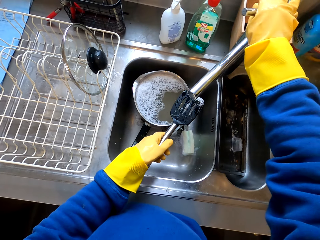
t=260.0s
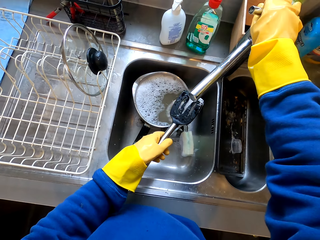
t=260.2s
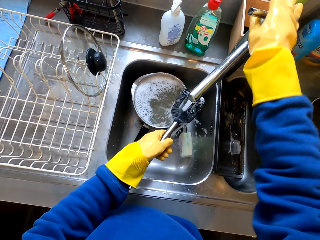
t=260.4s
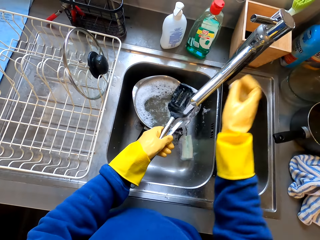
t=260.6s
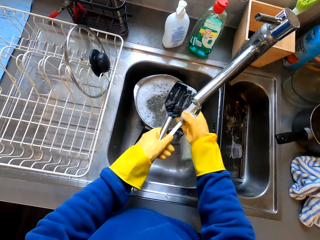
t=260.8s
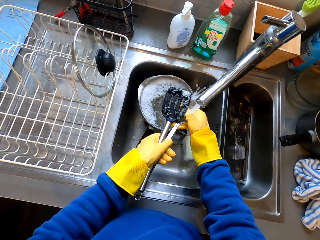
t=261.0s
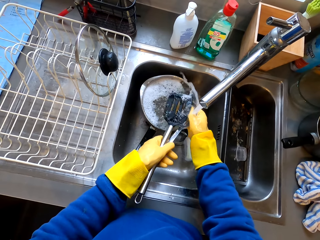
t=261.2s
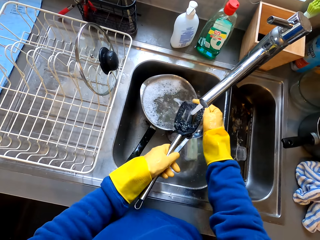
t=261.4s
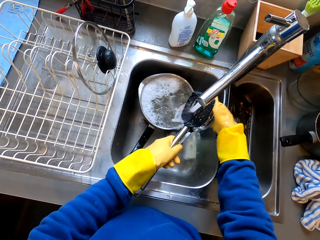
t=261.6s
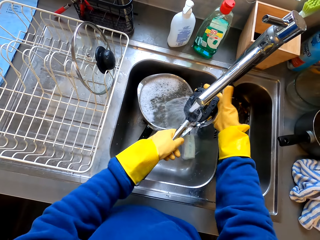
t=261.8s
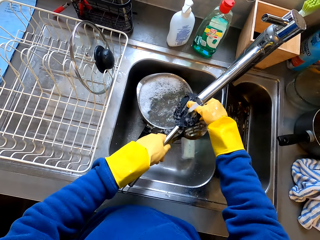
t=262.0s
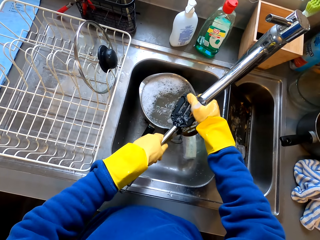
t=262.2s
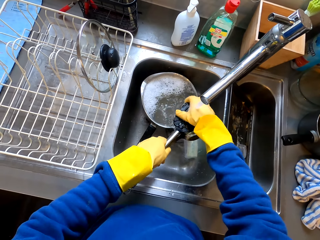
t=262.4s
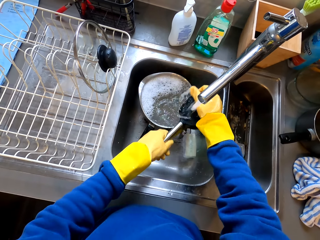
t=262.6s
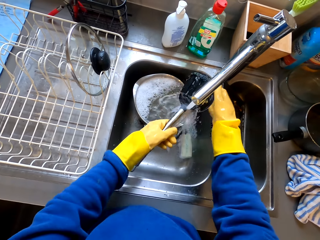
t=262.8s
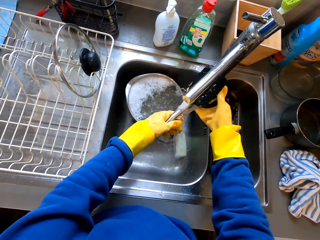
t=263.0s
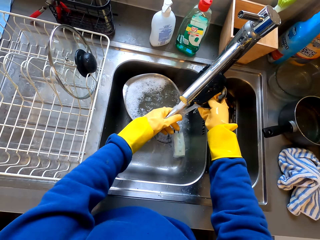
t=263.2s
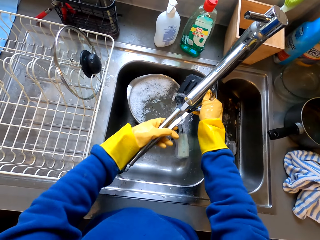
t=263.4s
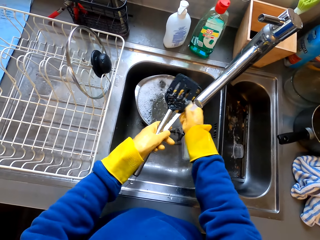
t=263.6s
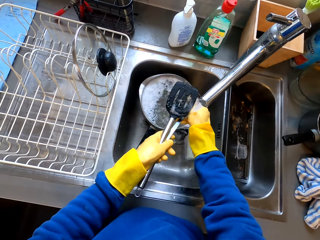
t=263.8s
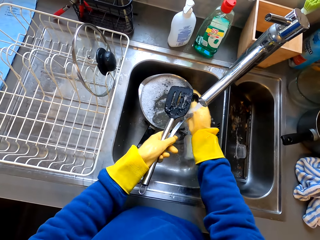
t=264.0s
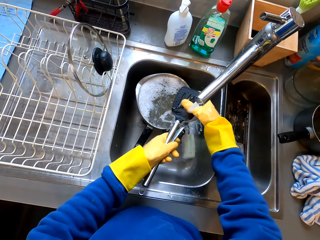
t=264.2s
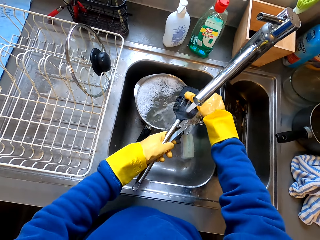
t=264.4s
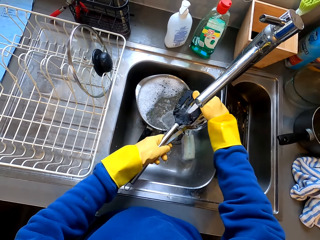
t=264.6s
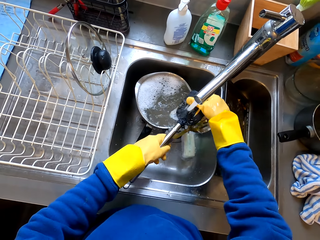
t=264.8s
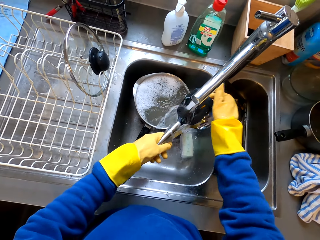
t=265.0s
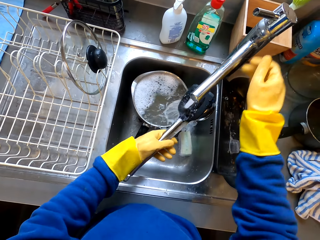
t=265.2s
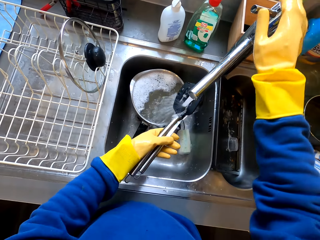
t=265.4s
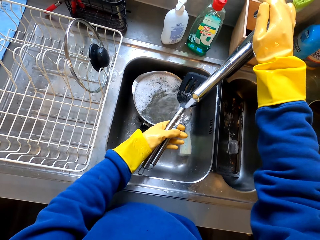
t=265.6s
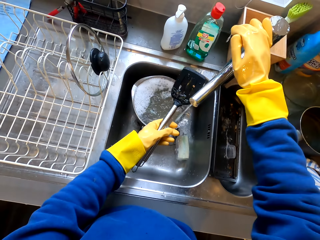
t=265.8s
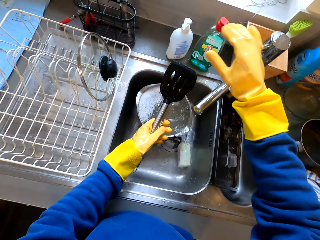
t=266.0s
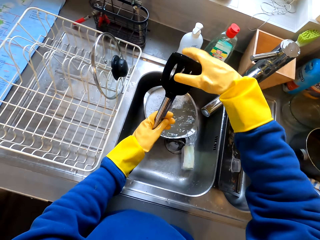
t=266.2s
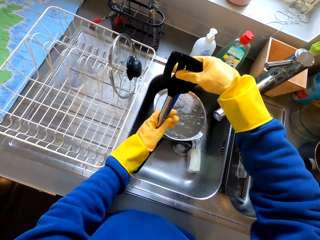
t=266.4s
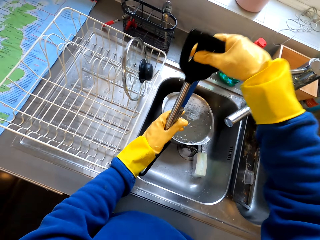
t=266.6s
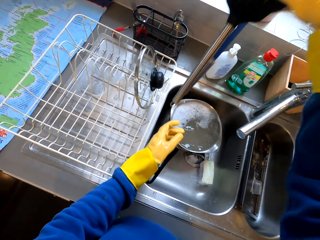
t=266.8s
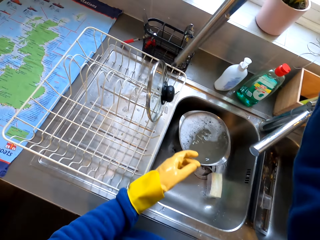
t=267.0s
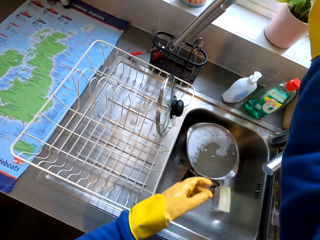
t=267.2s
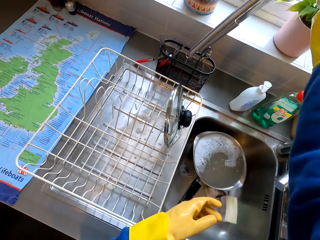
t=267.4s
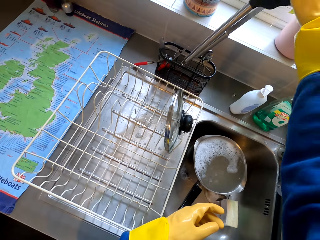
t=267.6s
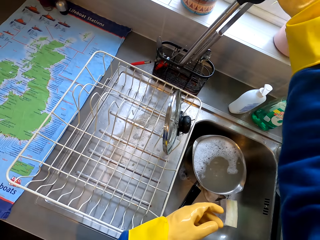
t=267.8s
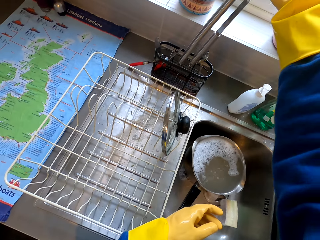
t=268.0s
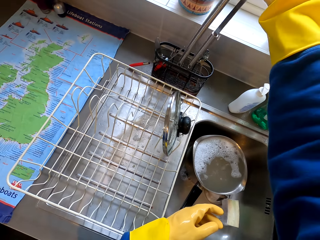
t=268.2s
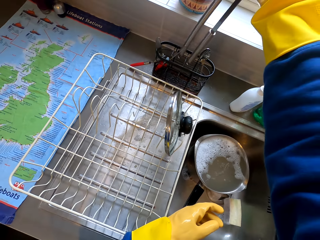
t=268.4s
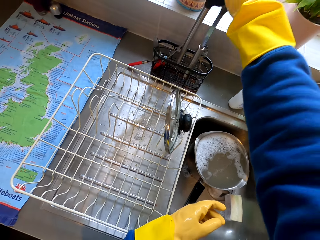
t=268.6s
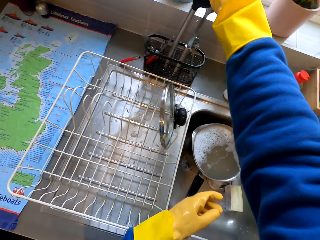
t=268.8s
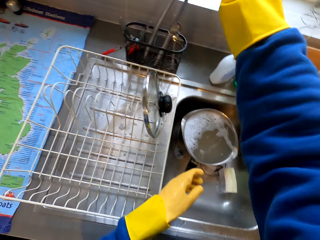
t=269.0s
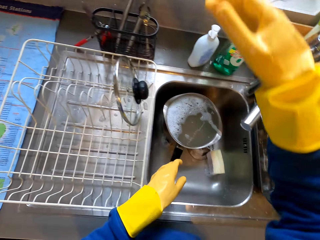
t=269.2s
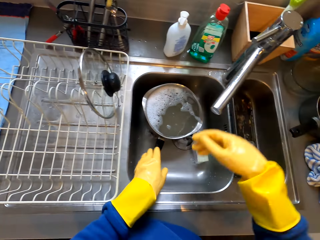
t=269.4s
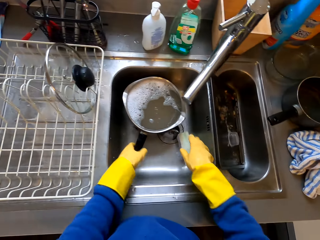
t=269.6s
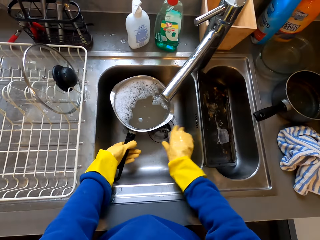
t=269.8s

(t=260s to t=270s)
The camera wearer holds the tap with the right hand. They open the sink tap. They clean the serving spoons inside the sink. They hold a spoon with both hands. They hold the tap with the right hand. They close the sink tap. They put the serving spoons in the dish rack.

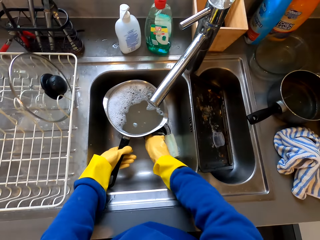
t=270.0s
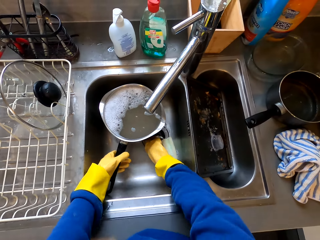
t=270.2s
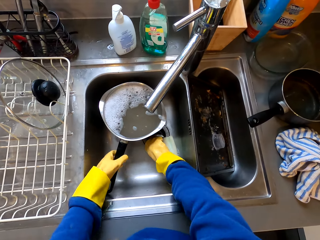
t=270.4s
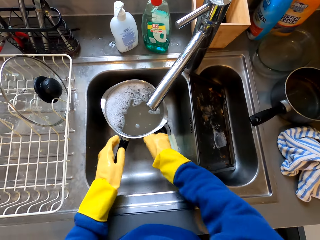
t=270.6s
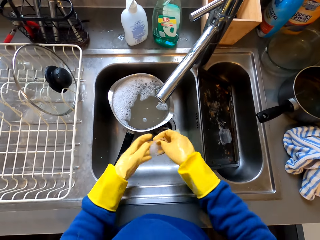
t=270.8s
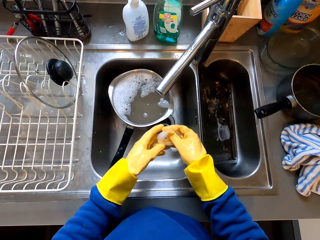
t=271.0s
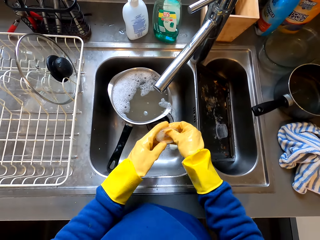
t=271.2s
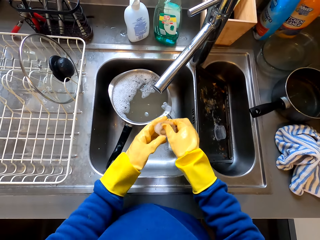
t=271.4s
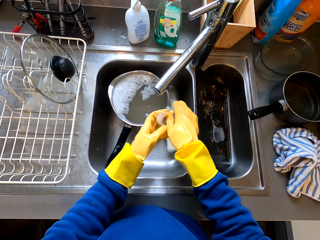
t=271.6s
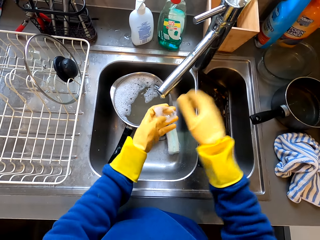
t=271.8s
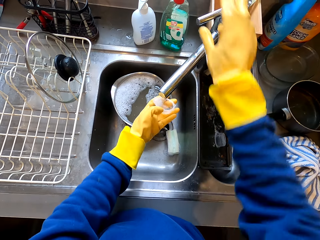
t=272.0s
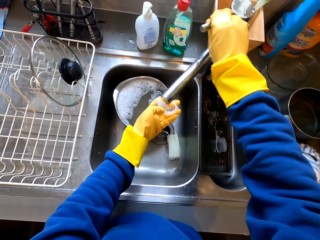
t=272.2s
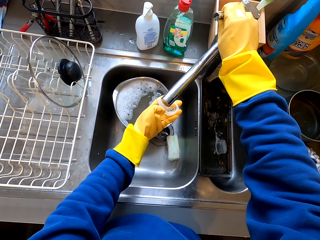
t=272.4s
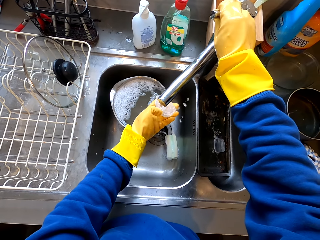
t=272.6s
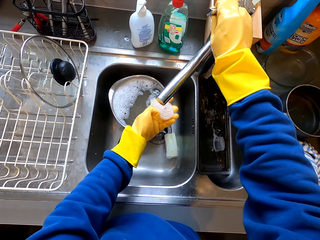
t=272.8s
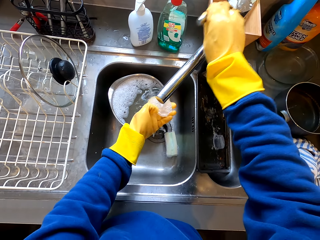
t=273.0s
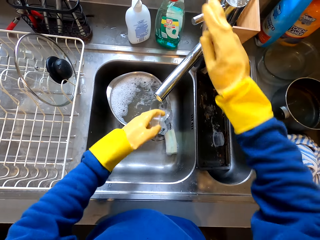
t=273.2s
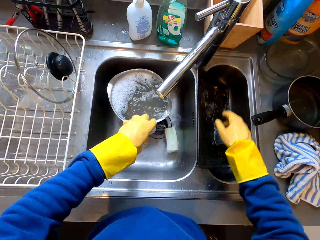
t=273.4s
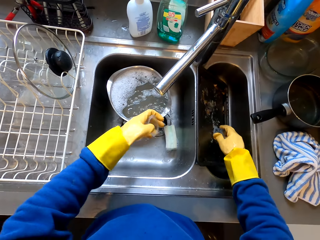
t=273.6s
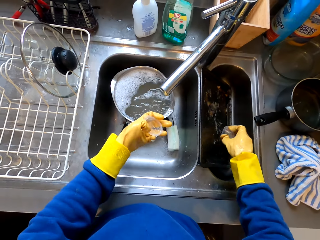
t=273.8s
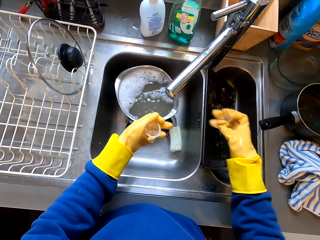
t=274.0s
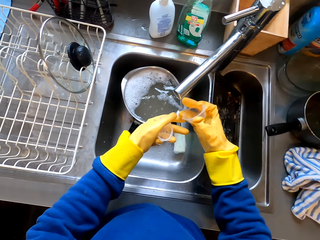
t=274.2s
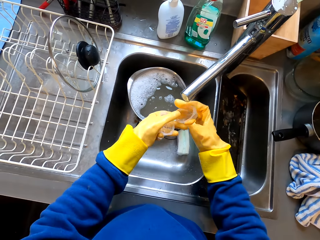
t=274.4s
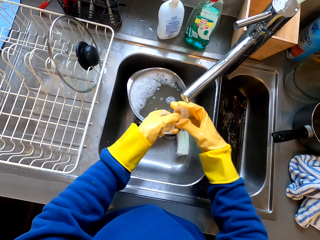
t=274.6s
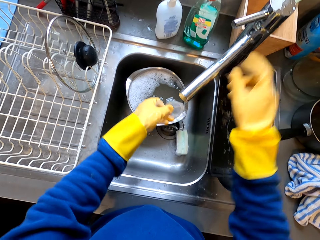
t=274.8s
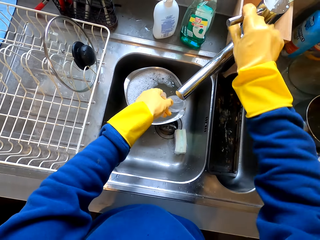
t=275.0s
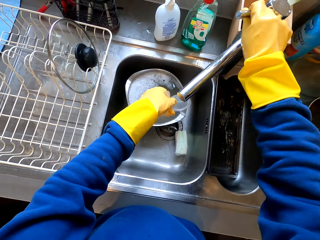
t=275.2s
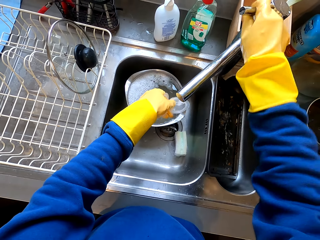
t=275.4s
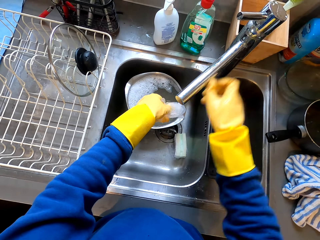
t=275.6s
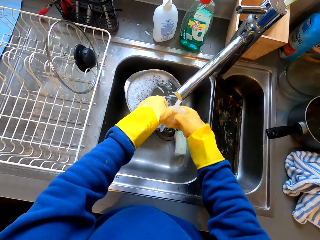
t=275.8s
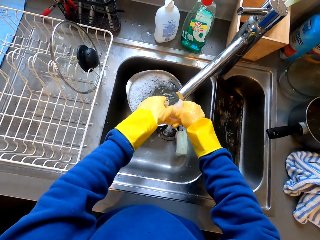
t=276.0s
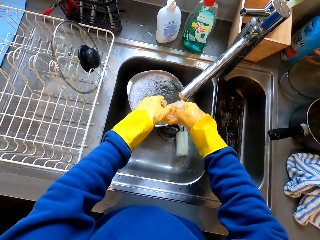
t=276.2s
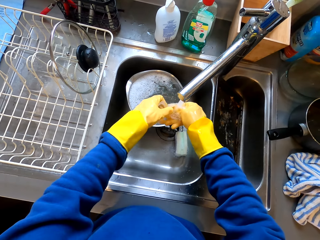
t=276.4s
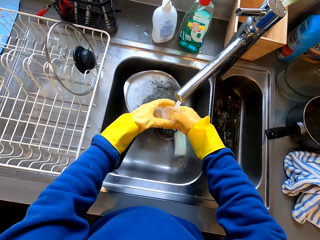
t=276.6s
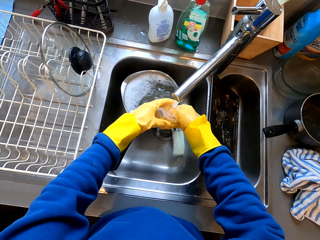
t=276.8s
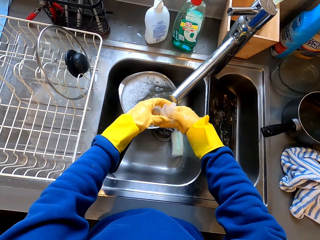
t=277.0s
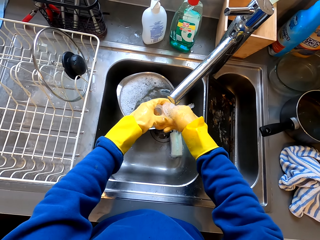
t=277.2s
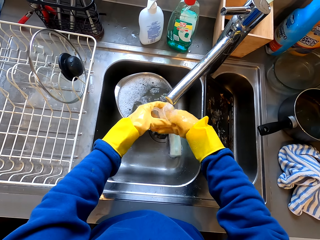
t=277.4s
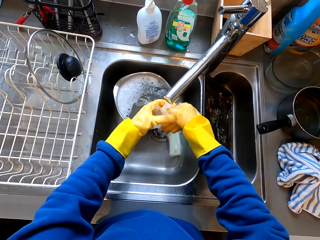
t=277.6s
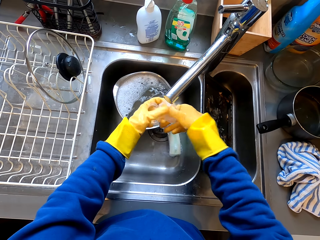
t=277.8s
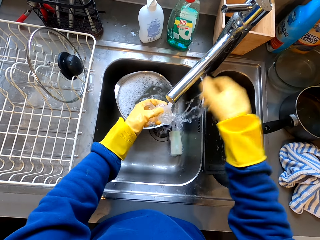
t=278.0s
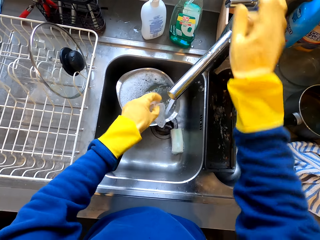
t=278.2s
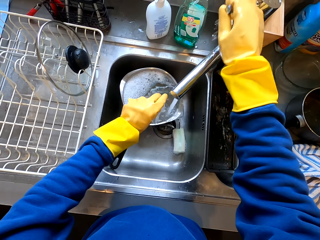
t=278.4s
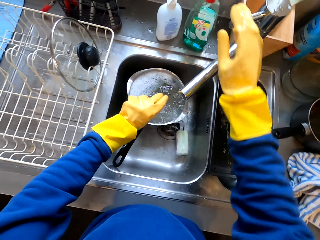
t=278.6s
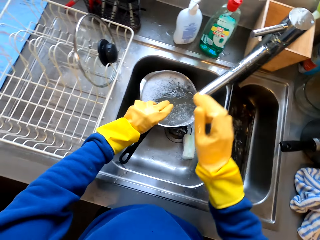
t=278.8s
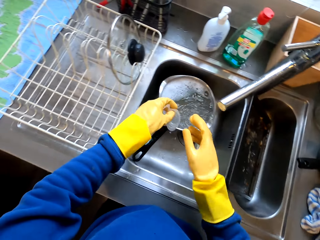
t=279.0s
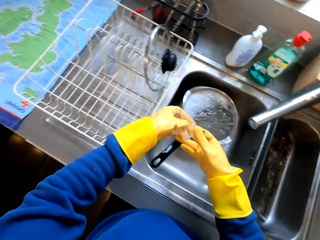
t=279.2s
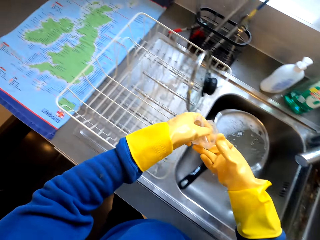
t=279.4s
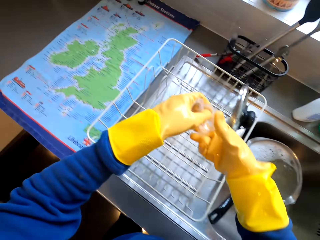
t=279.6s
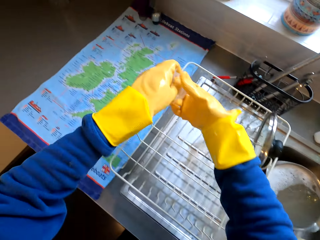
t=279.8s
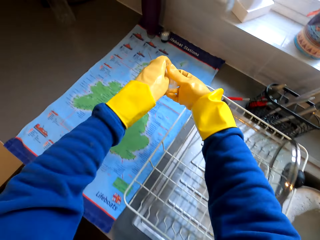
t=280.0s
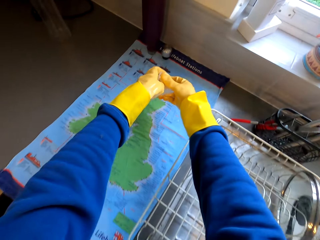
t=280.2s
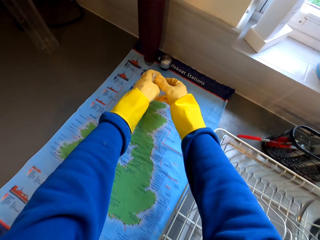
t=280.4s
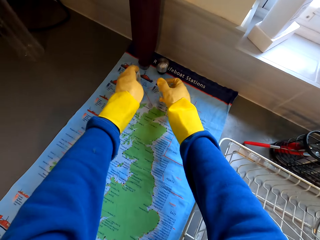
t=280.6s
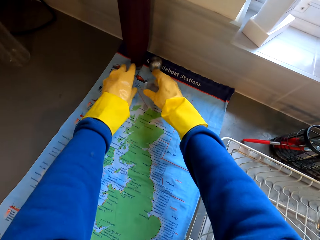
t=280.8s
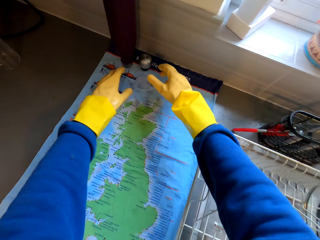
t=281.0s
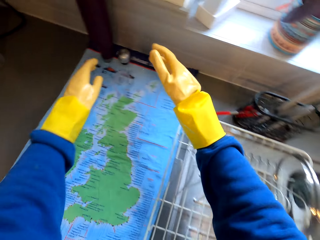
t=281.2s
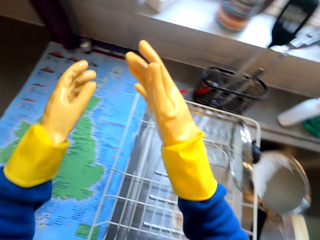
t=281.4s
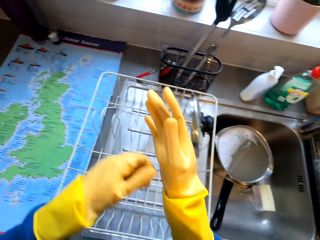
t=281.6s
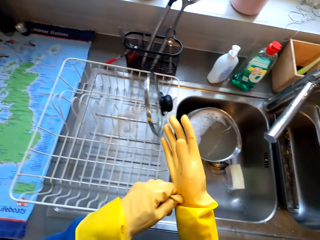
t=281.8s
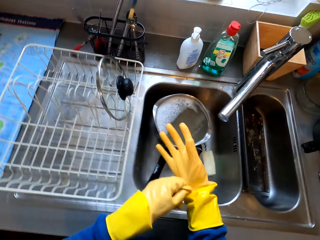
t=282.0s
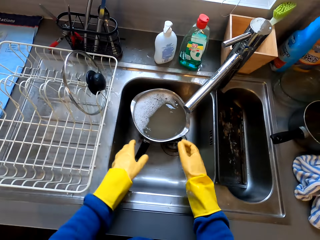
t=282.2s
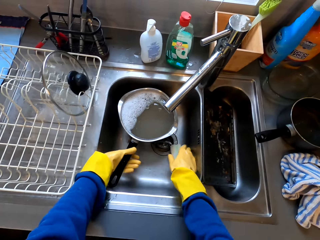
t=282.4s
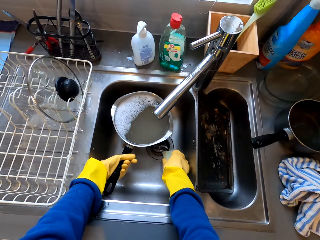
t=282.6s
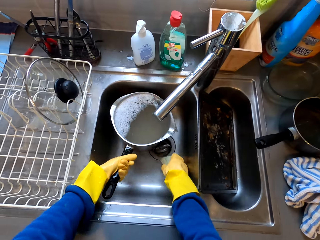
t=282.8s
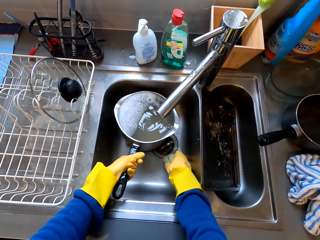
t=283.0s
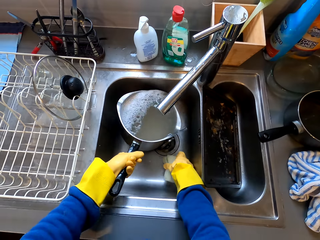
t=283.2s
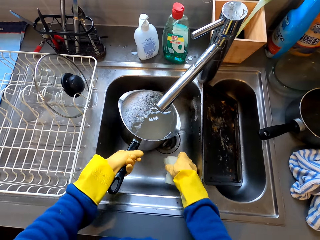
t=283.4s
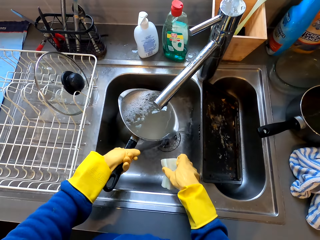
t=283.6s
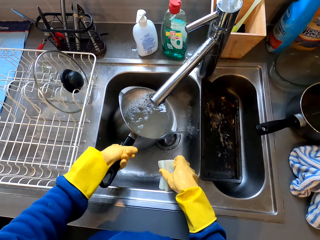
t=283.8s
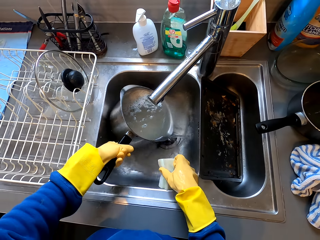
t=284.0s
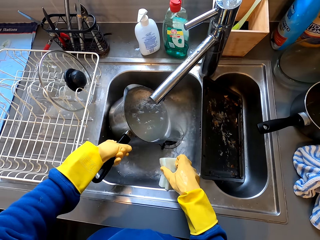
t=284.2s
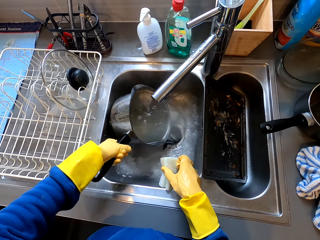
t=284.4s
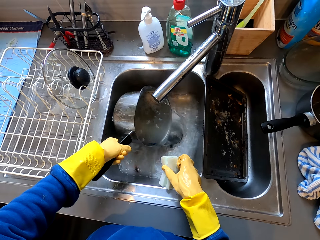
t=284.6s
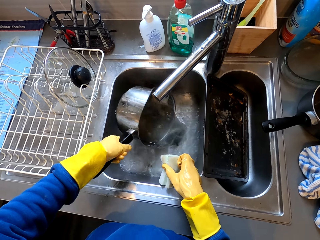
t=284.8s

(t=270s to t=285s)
The camera wearer picks up the bottle top from the sink. They open the sink tap. They clean the bottle top in the sink with both hands. They pick up another bottle top from the sink. They clean the bottle top in the sink. They hold the tap with the right hand. They close the sink tap. They put the bottle tops on the table. They pour water in the sink.
